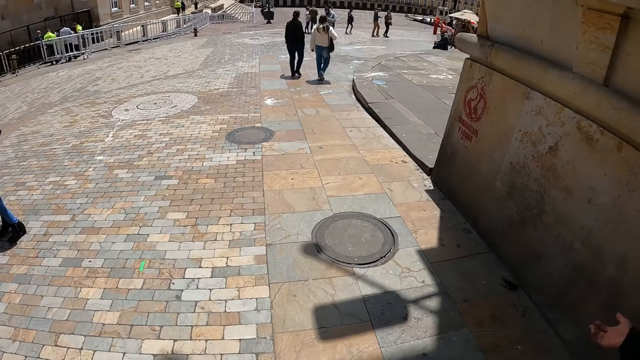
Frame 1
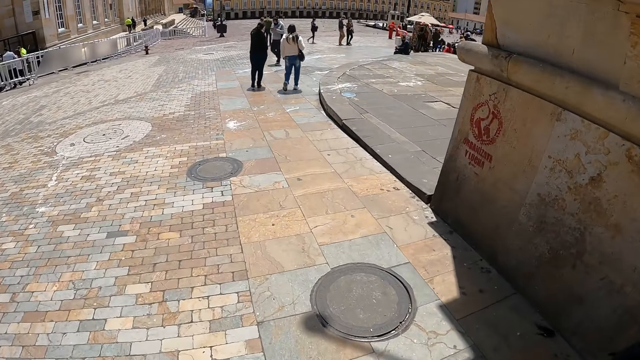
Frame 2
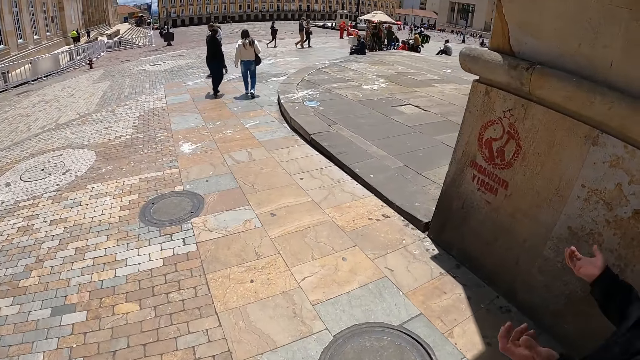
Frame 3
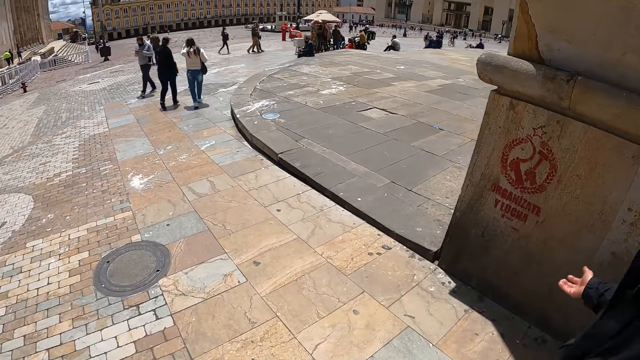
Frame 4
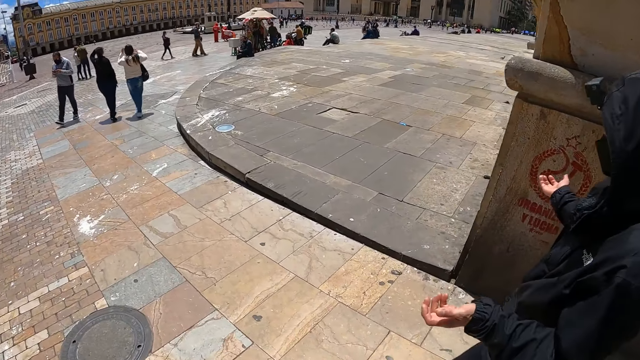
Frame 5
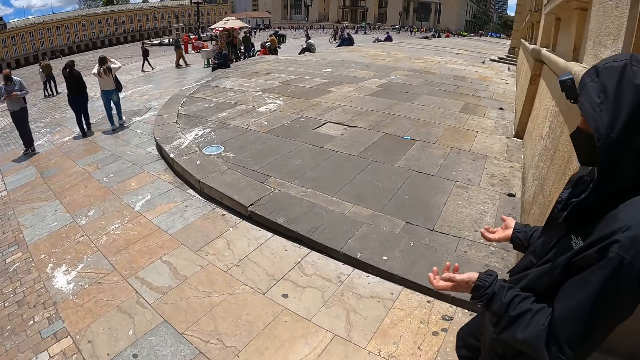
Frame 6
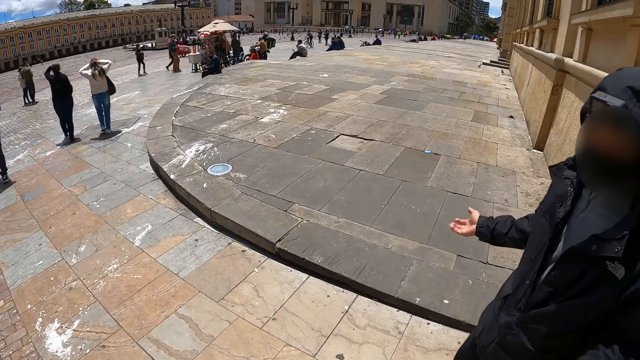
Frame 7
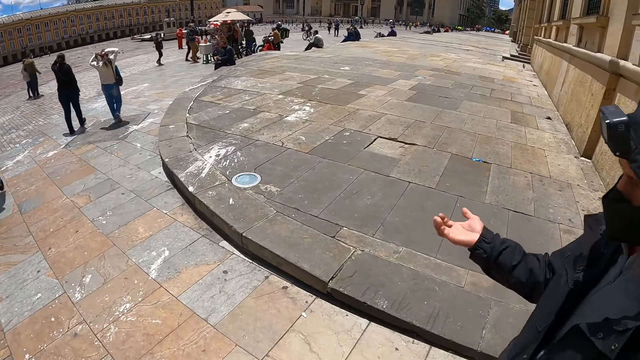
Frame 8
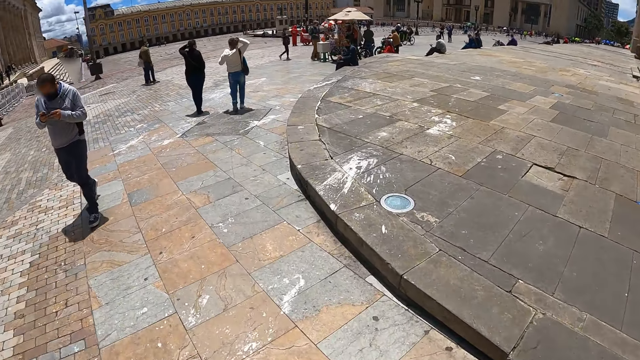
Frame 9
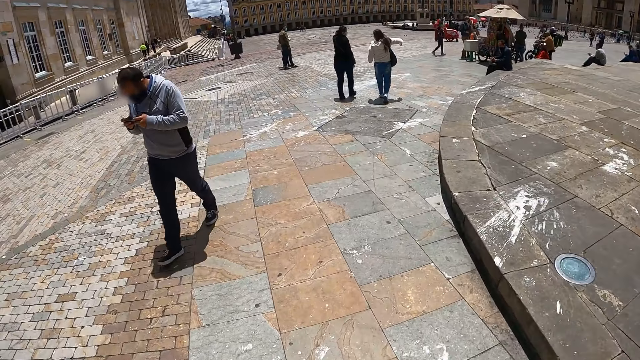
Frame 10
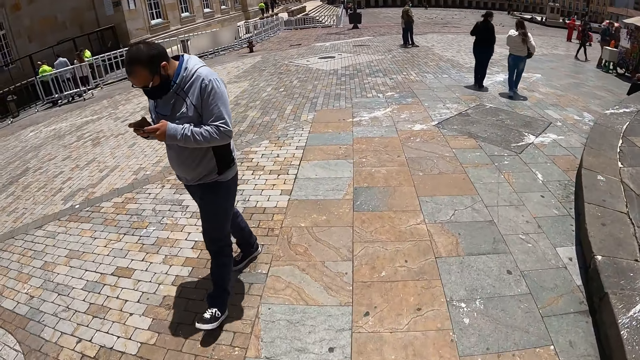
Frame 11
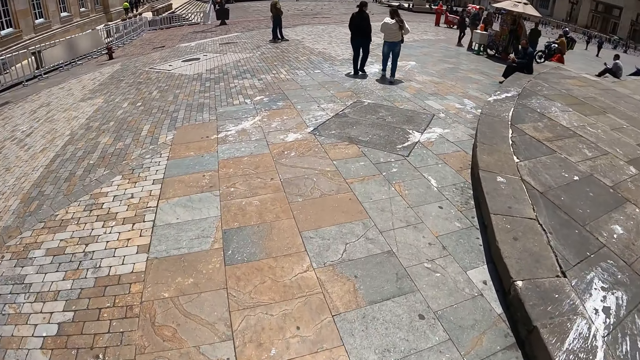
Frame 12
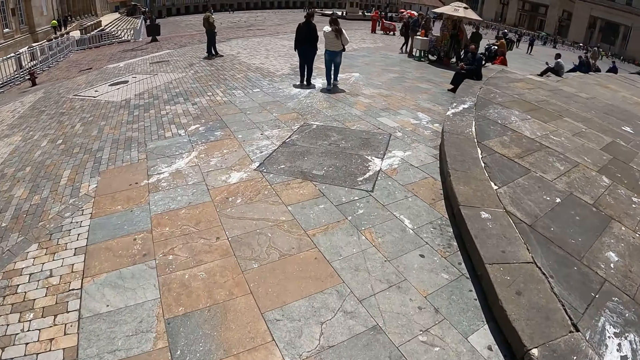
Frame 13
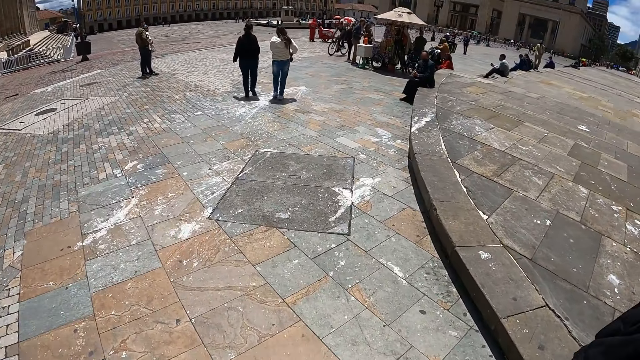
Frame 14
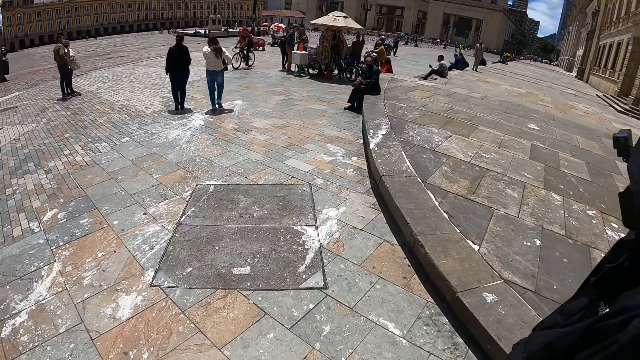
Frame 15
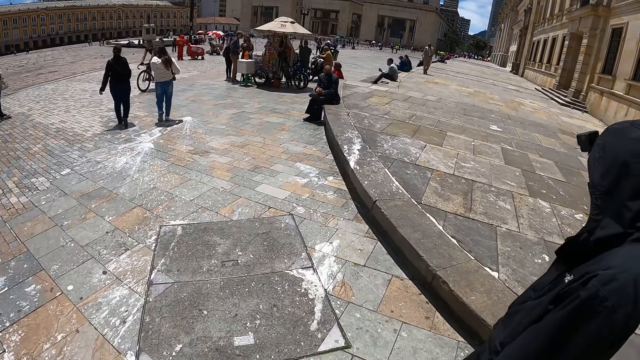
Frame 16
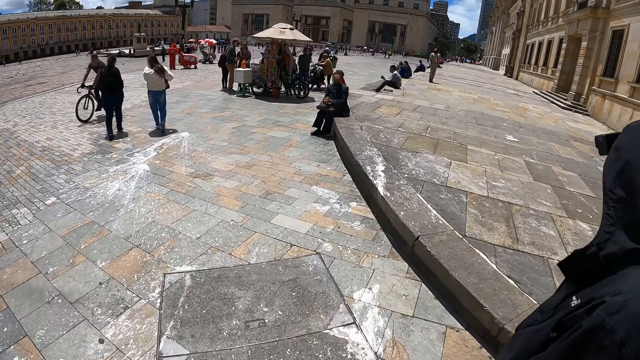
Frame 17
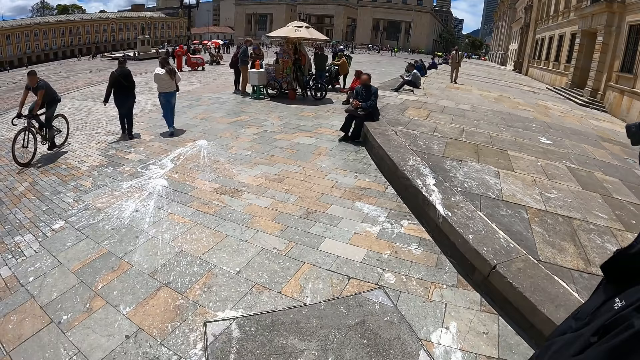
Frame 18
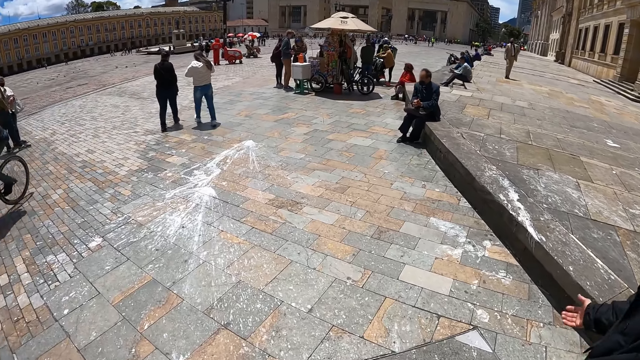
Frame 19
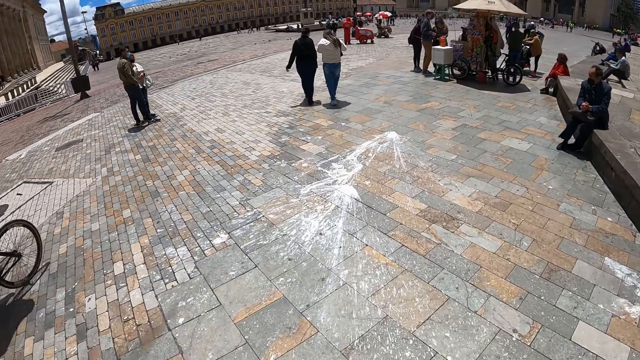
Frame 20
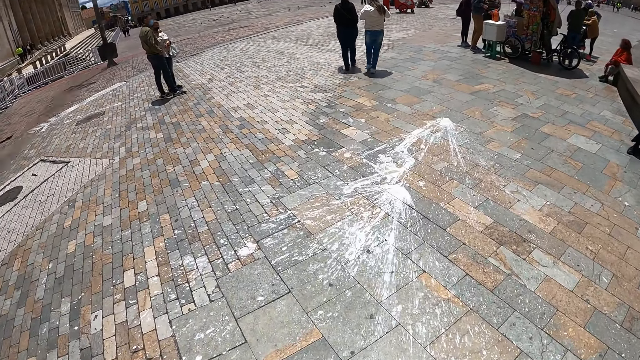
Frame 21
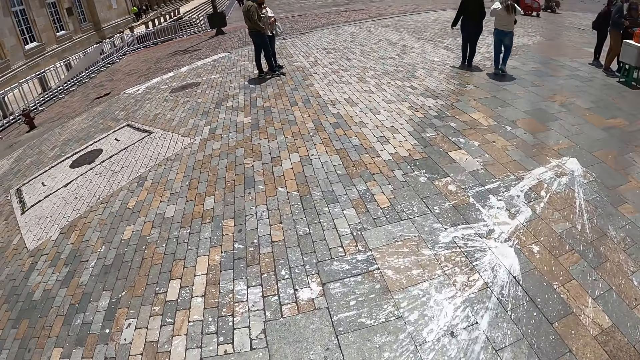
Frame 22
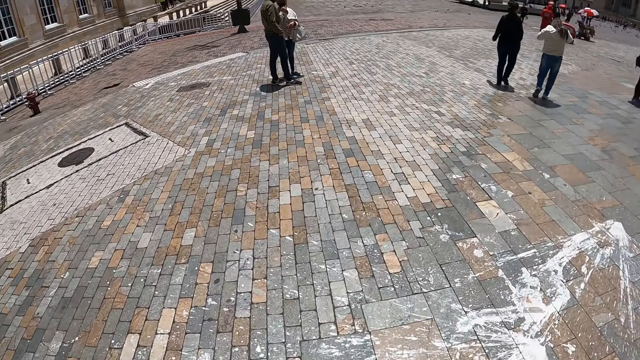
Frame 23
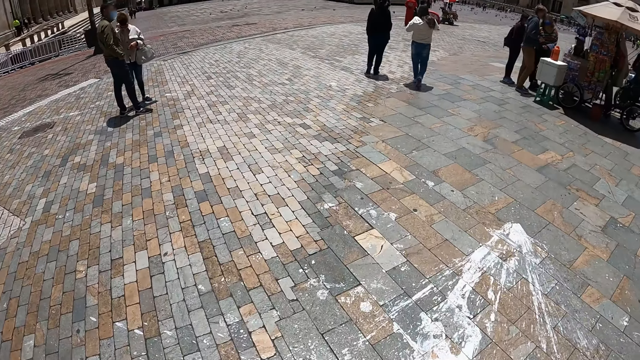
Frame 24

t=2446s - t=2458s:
The camera wearer interacts with a person.

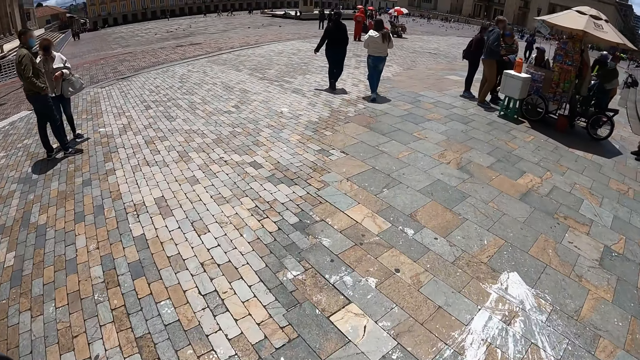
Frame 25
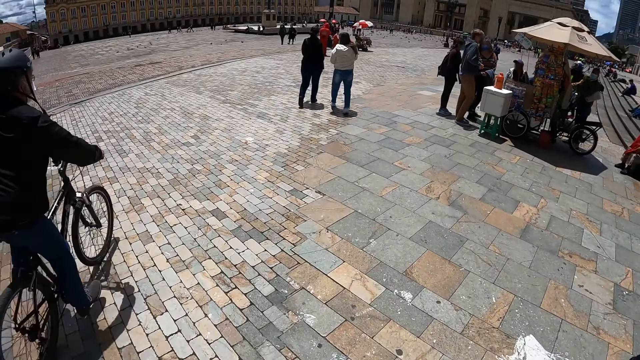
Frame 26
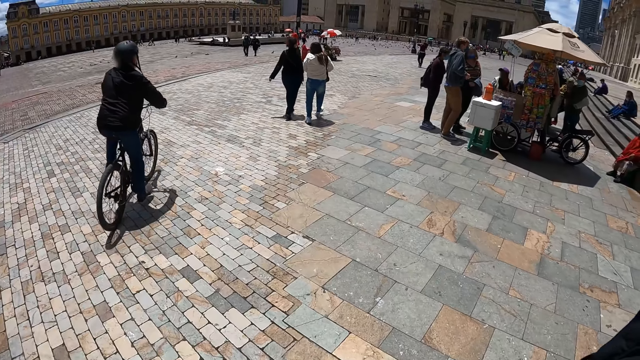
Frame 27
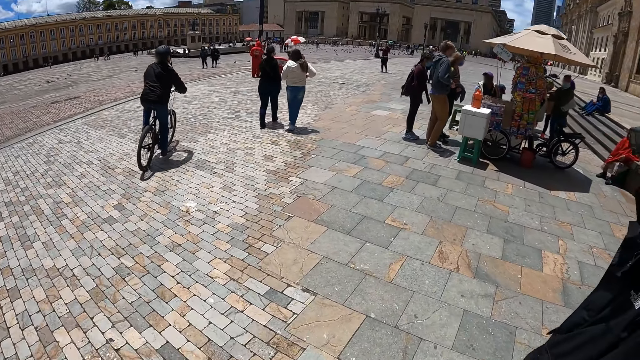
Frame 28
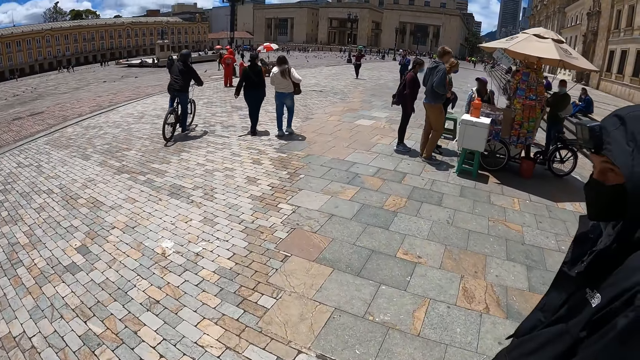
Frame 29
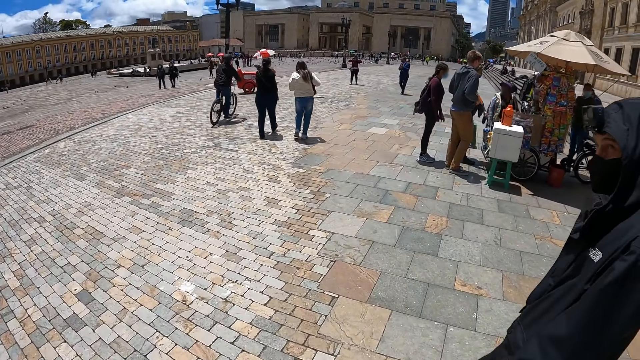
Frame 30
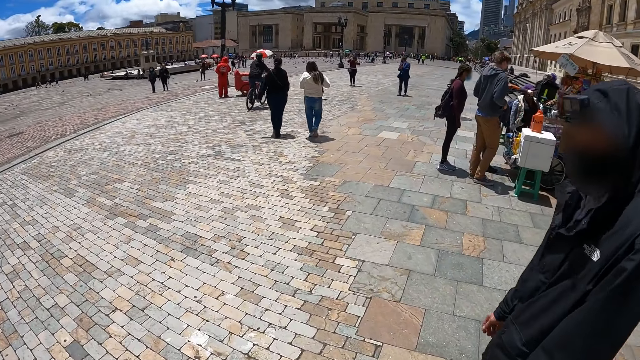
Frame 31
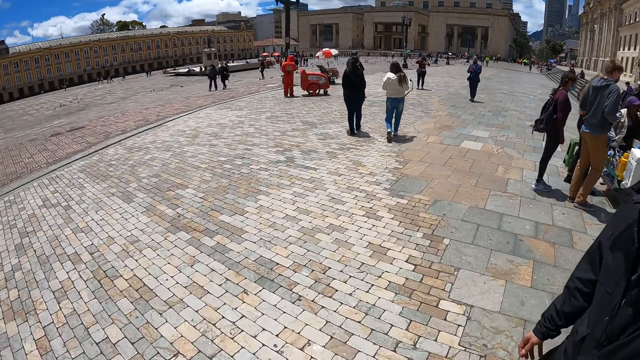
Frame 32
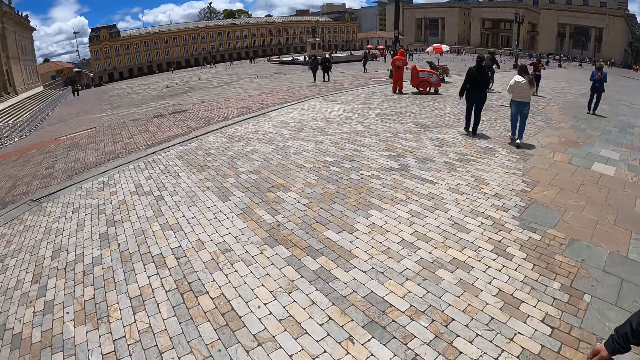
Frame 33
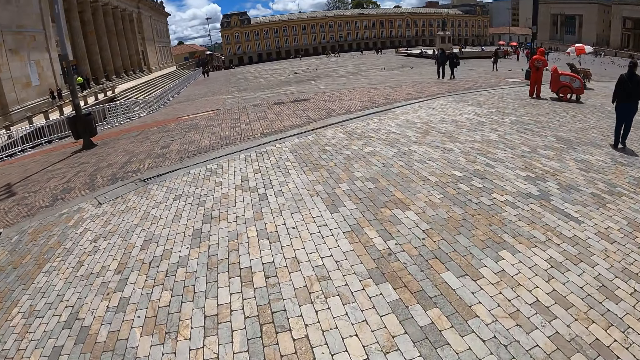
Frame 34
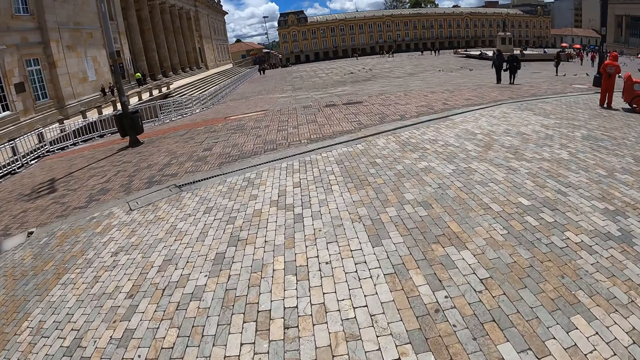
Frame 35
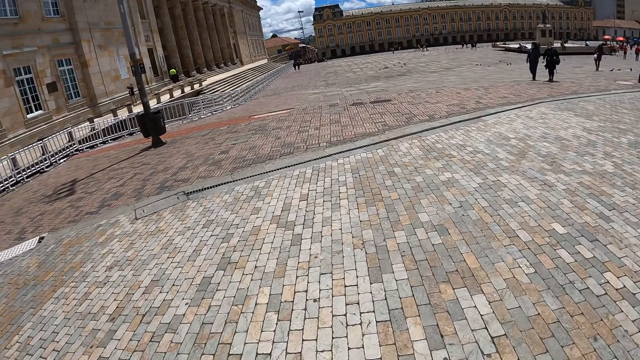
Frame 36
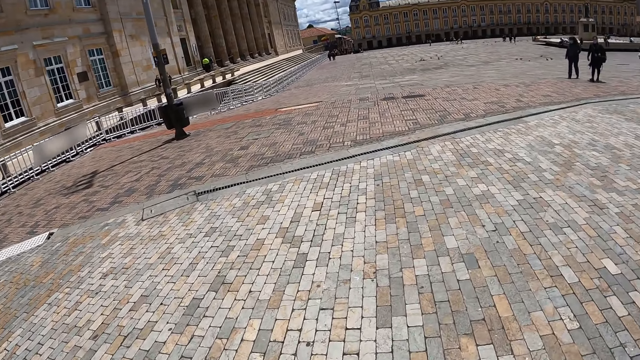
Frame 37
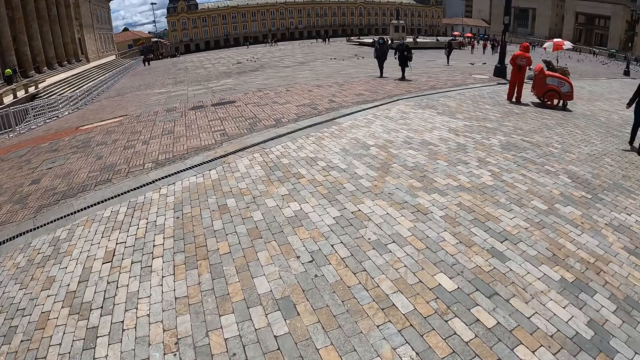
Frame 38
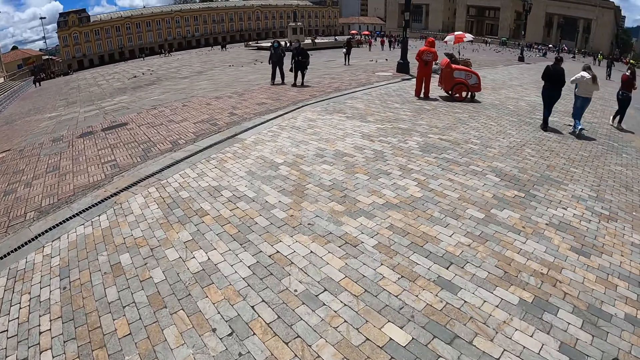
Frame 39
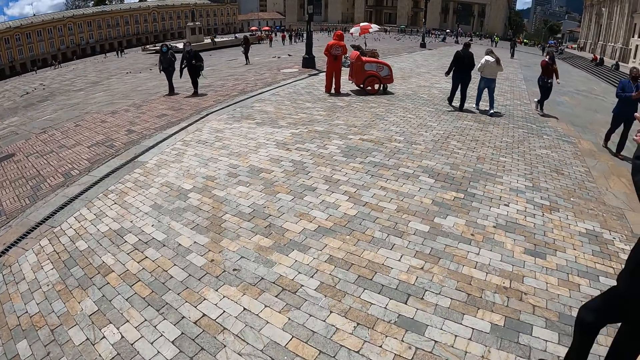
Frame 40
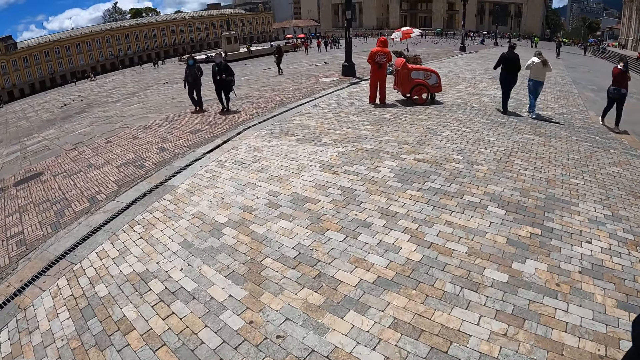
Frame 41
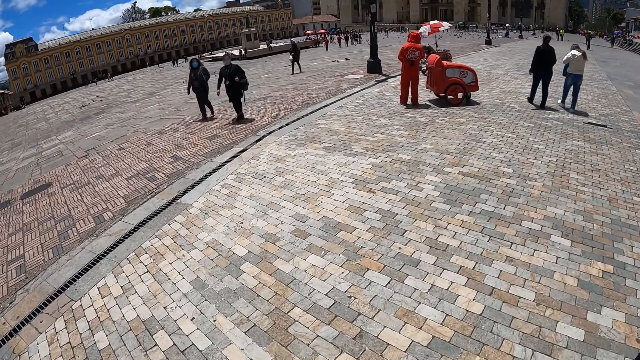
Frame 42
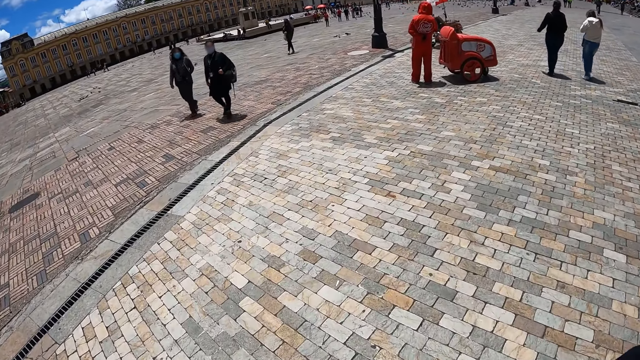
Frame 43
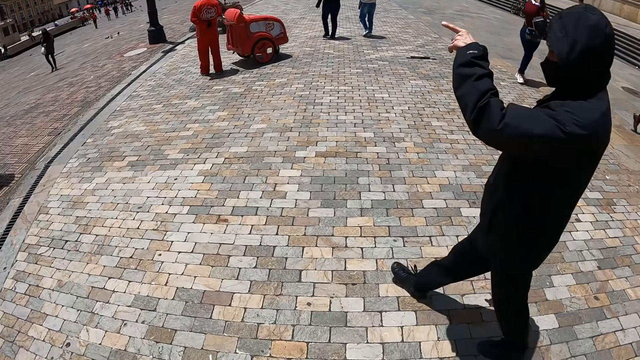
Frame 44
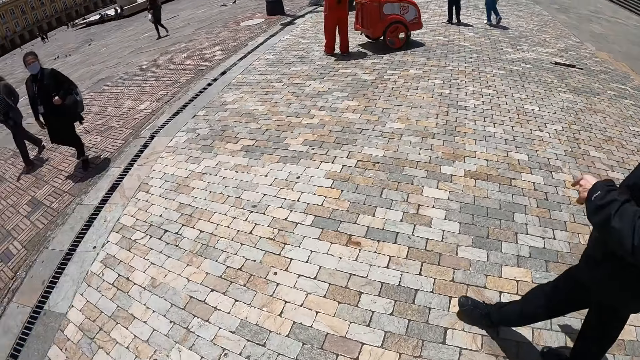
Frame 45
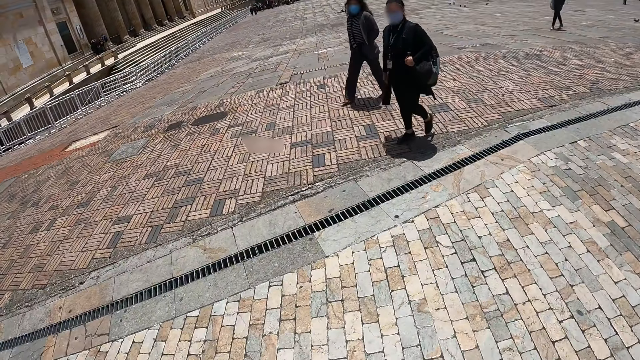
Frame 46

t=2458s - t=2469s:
A person points at something.
